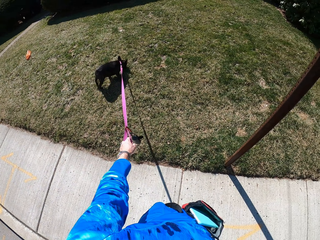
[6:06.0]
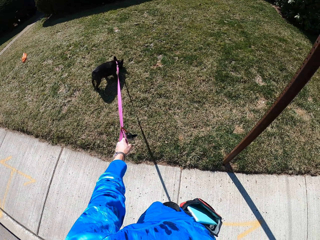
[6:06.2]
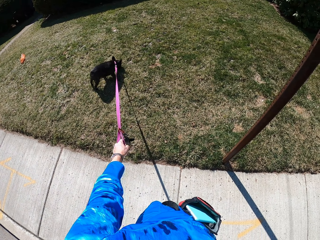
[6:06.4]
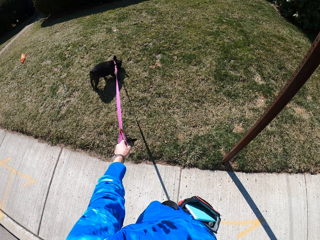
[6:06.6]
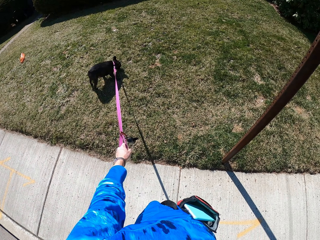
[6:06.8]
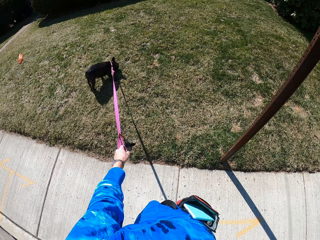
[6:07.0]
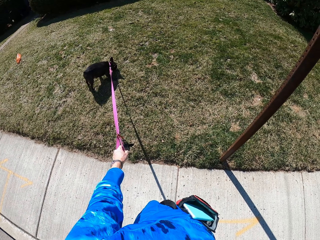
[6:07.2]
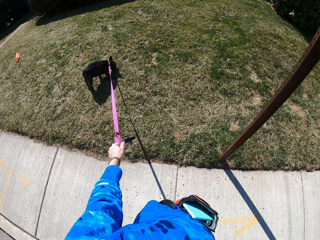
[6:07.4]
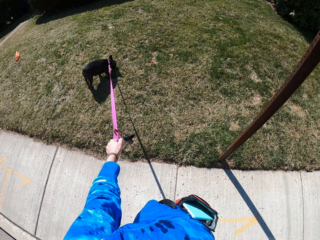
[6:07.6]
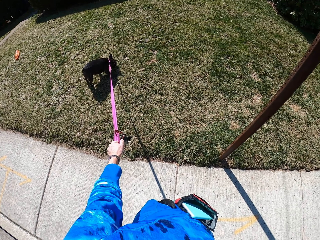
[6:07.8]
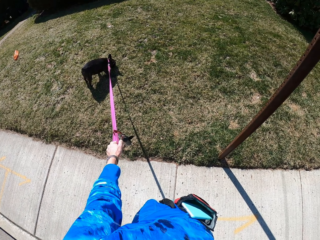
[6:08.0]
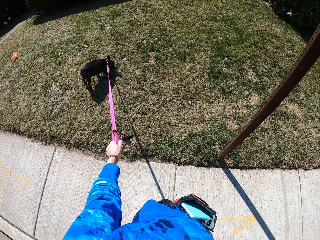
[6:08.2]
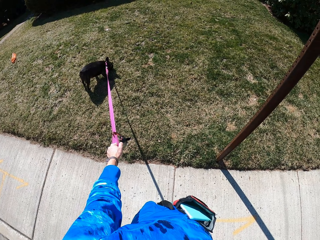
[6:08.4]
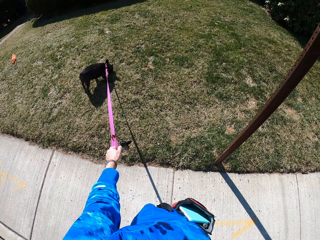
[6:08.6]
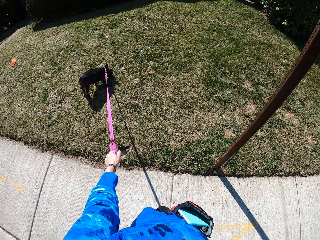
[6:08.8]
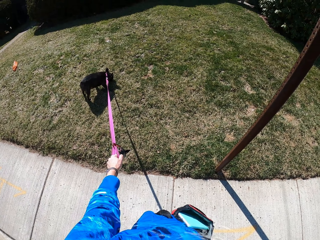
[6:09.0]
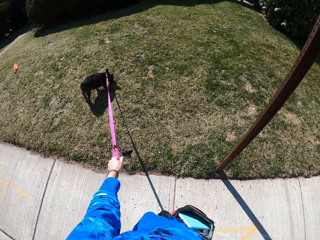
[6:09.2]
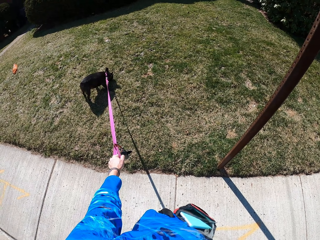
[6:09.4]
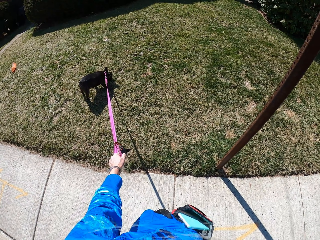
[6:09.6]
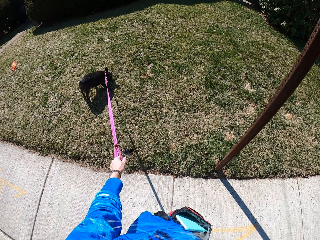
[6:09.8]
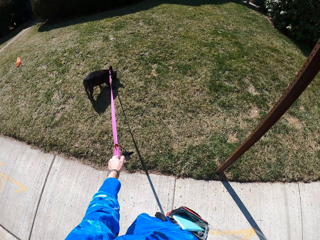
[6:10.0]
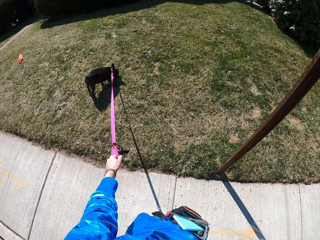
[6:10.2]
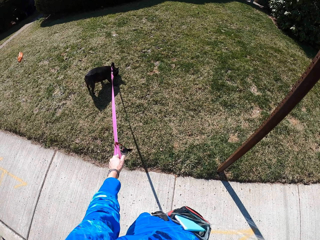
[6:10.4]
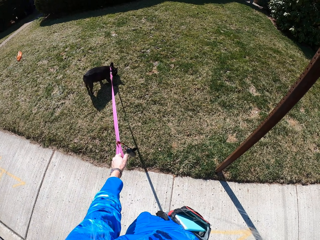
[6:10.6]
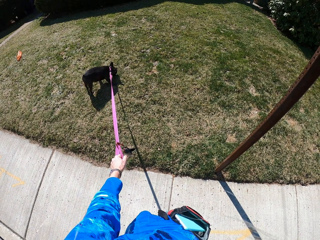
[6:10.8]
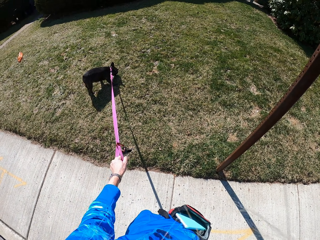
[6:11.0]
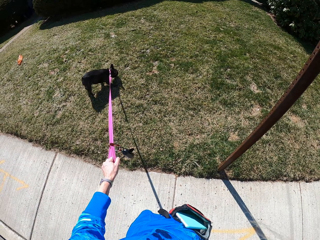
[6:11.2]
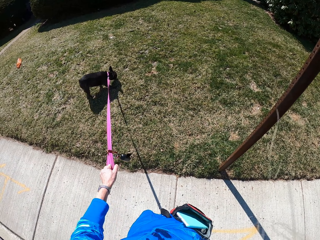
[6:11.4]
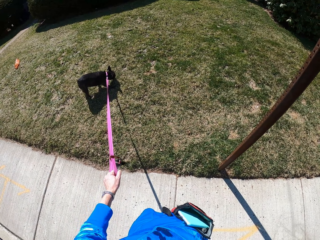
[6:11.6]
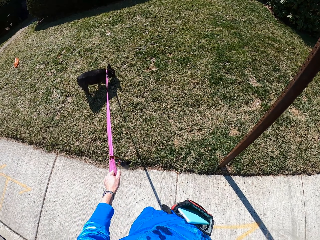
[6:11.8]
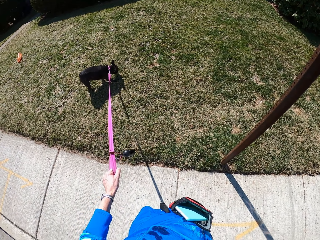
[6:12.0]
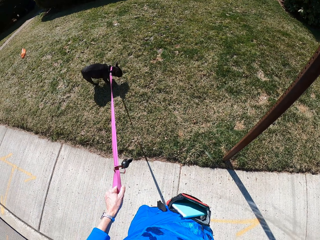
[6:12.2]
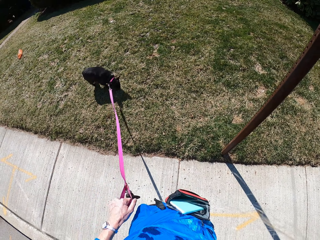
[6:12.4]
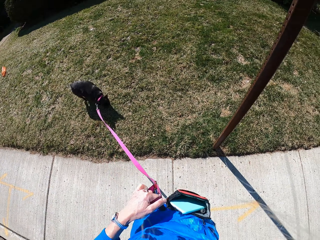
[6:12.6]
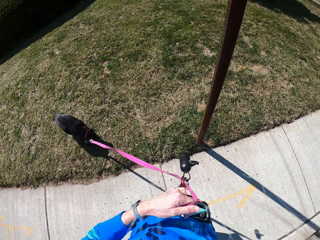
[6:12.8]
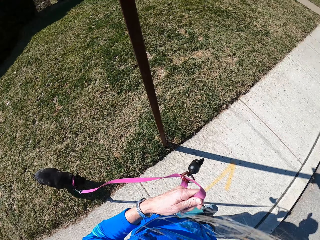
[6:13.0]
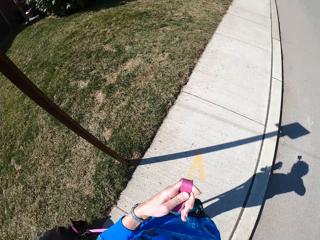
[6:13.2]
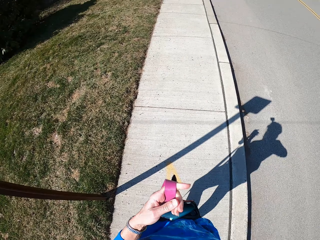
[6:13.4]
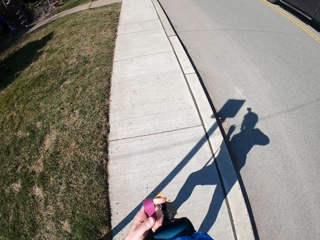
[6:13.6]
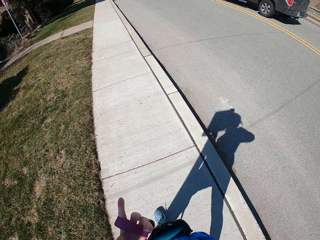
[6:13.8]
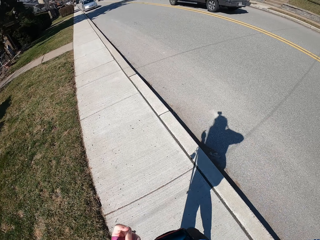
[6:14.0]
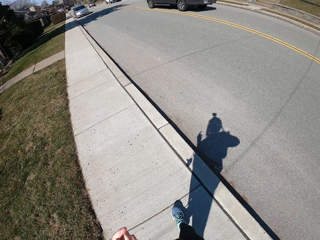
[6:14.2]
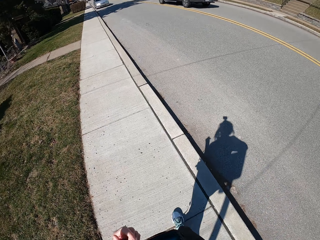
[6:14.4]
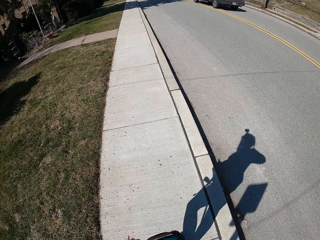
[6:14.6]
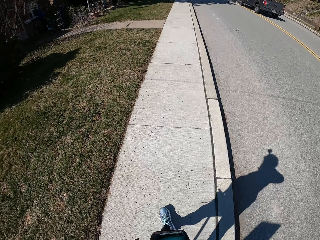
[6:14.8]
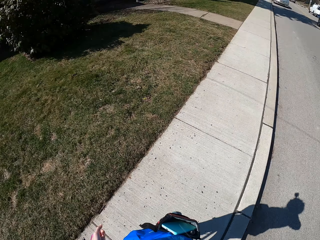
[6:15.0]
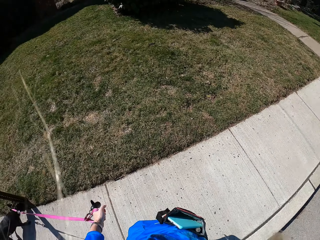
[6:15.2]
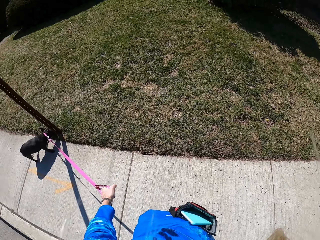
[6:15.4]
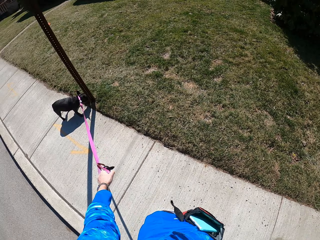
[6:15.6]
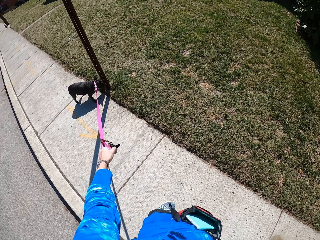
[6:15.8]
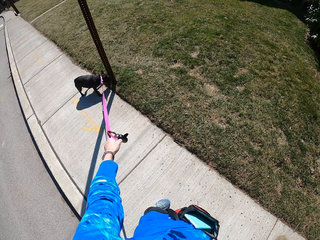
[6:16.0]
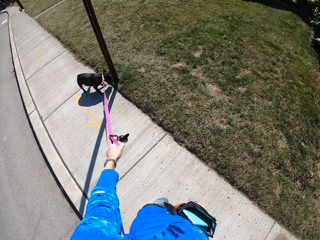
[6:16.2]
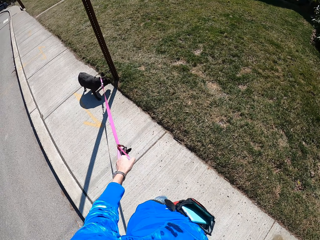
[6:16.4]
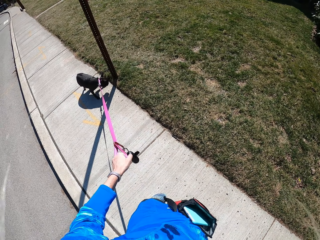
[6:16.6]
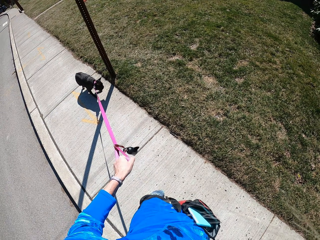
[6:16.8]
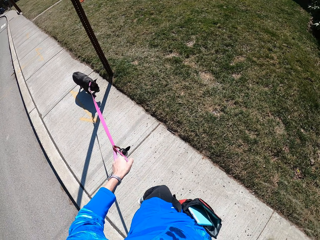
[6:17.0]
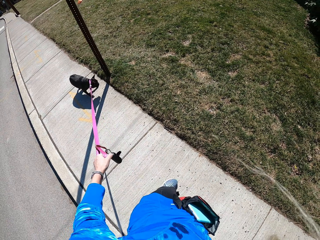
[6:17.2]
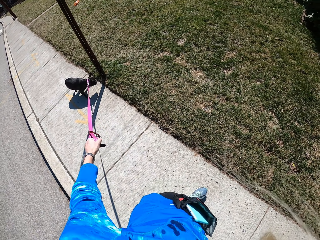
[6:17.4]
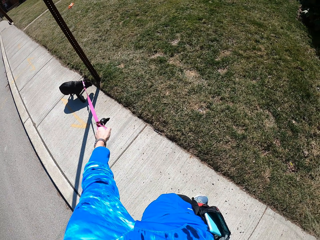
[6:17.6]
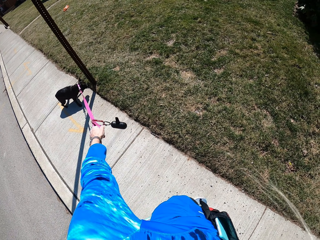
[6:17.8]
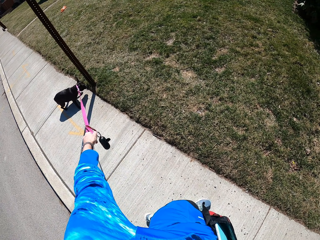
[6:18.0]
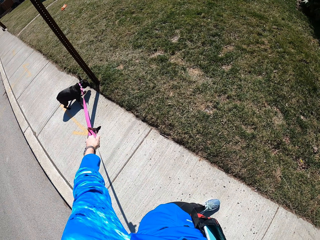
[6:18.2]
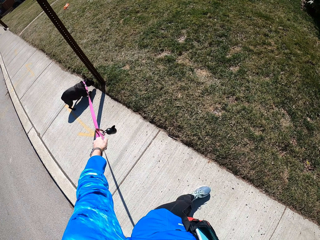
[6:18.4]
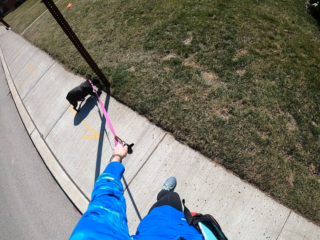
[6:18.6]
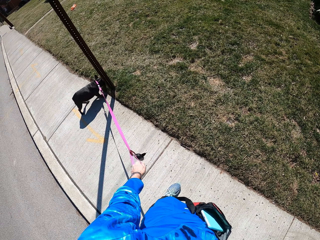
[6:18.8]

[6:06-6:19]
The camera wearer looks at the dog. They pull the dog with a leash. The dog walks towards the sidewalk. The camera wearer turns on the sidewalk and walks on the sidewalk. A grey pickup truck drives past the camera wearer. They turn to look at the dog. The dog sniffs around a pole. The camera wearer pulls on the dog's leash. The dog stumbles on the sidewalk. The camera wearer turns on the sidewalk. The dog walks towards a lawn.

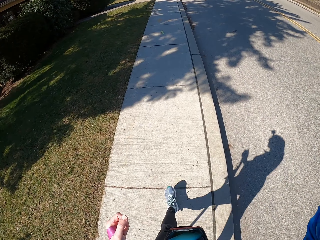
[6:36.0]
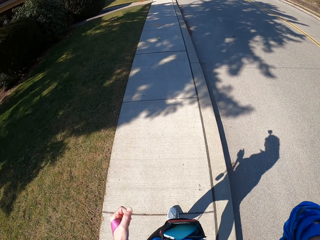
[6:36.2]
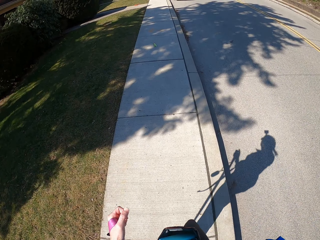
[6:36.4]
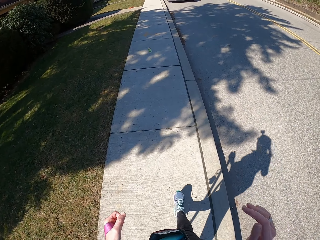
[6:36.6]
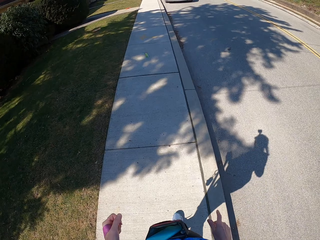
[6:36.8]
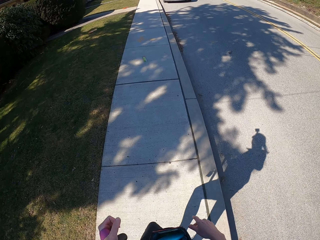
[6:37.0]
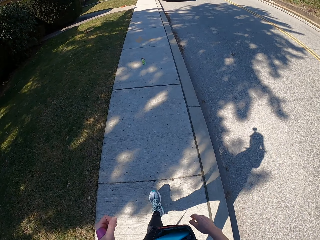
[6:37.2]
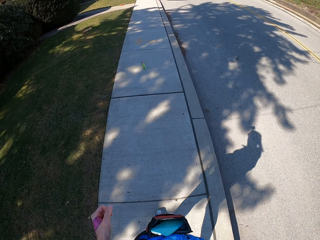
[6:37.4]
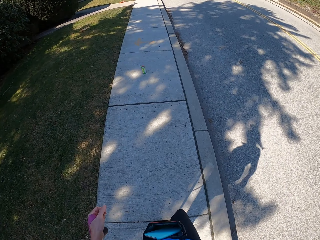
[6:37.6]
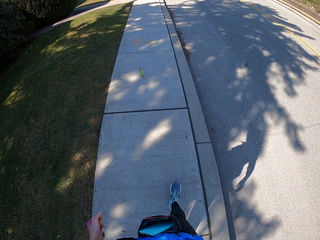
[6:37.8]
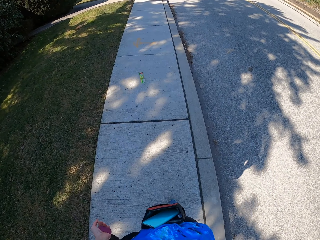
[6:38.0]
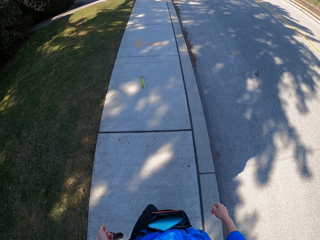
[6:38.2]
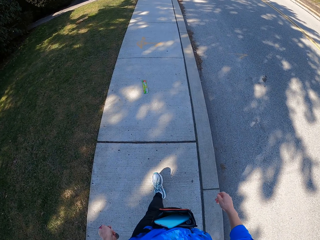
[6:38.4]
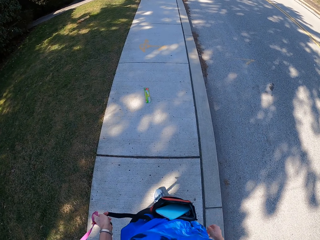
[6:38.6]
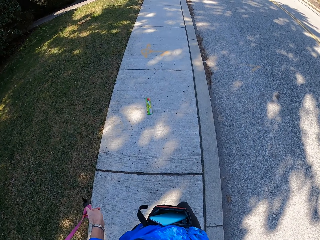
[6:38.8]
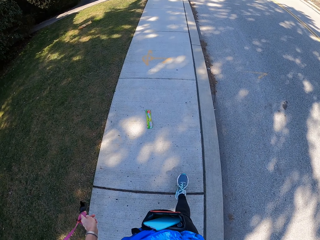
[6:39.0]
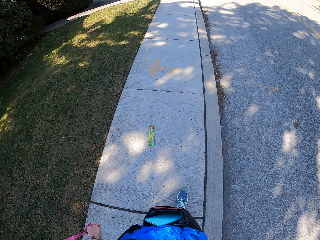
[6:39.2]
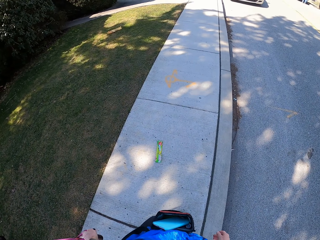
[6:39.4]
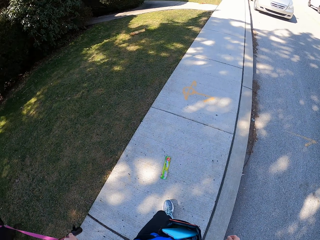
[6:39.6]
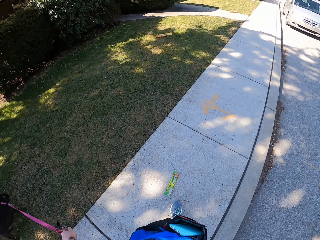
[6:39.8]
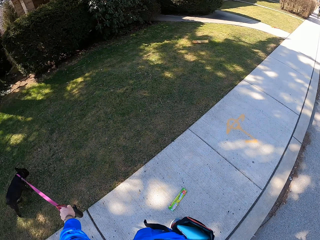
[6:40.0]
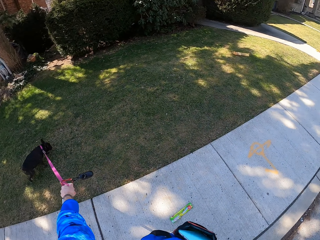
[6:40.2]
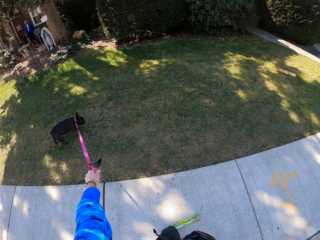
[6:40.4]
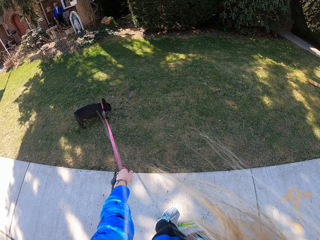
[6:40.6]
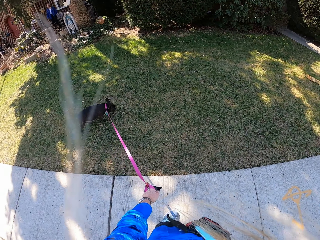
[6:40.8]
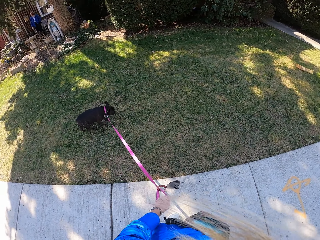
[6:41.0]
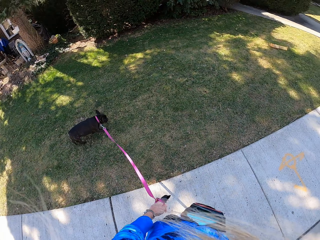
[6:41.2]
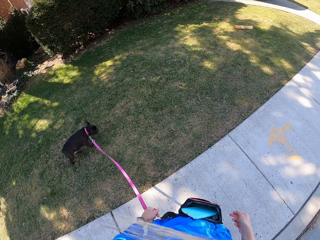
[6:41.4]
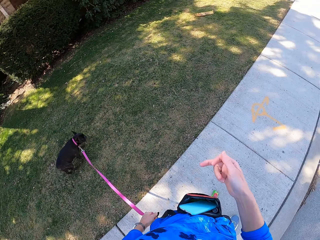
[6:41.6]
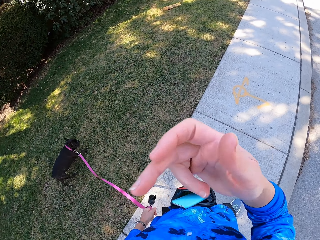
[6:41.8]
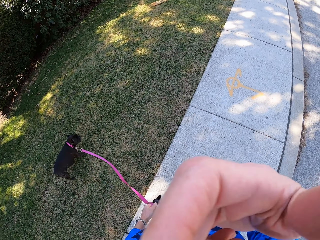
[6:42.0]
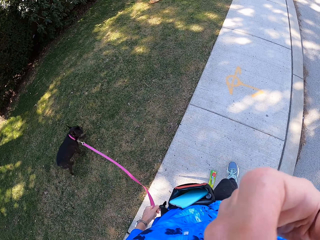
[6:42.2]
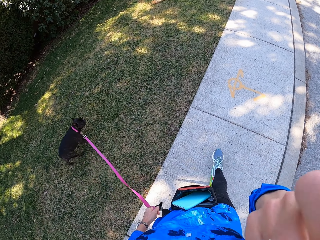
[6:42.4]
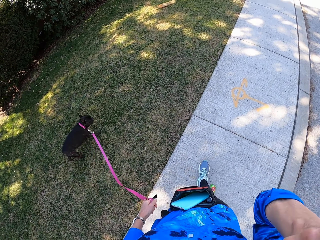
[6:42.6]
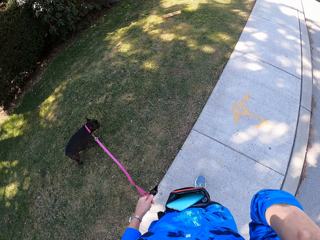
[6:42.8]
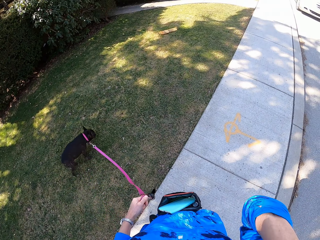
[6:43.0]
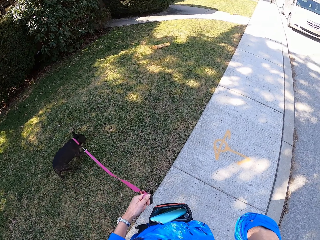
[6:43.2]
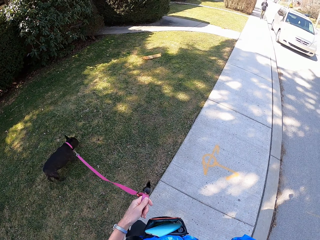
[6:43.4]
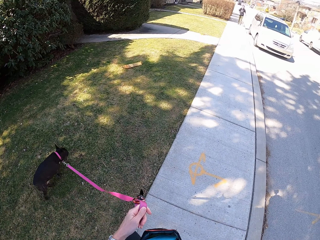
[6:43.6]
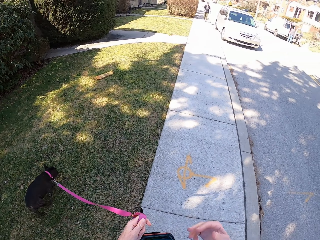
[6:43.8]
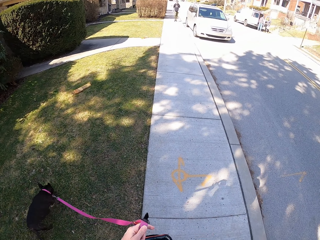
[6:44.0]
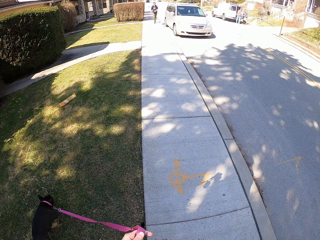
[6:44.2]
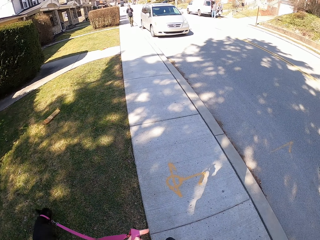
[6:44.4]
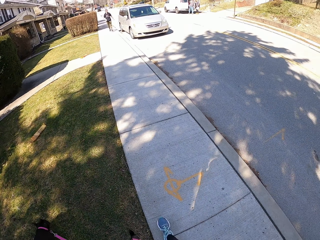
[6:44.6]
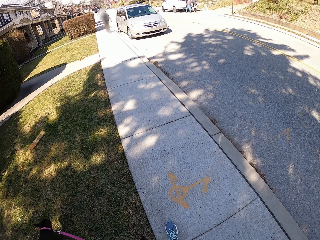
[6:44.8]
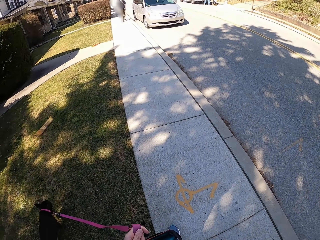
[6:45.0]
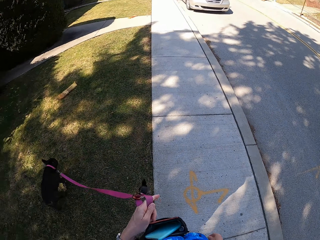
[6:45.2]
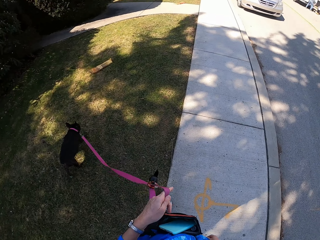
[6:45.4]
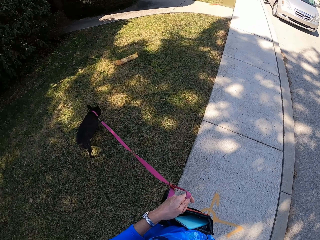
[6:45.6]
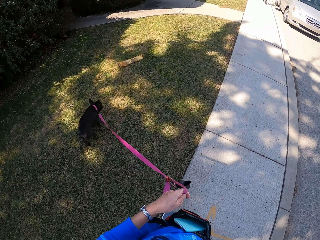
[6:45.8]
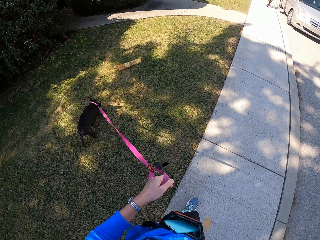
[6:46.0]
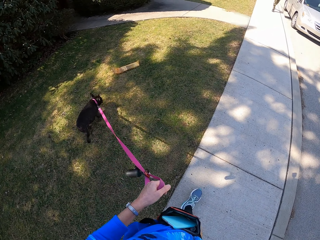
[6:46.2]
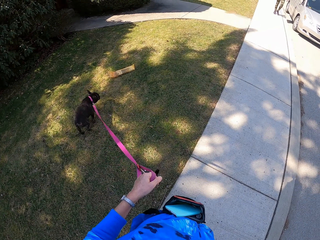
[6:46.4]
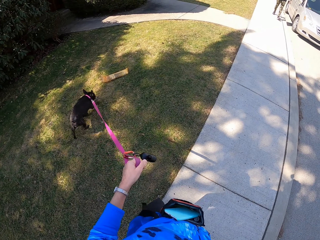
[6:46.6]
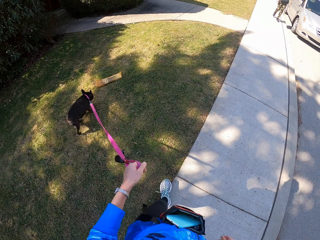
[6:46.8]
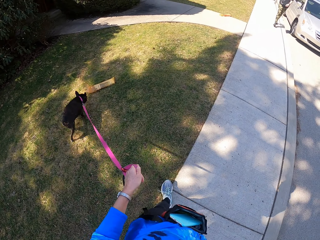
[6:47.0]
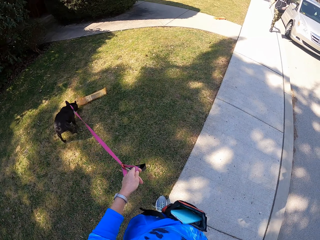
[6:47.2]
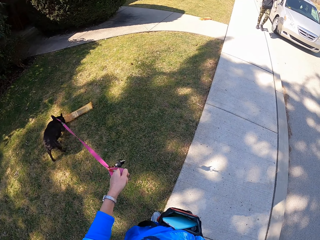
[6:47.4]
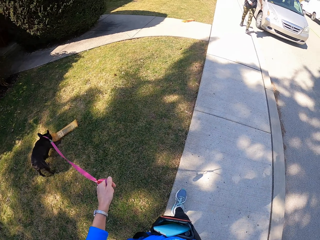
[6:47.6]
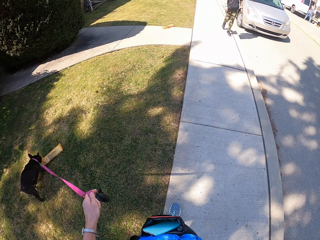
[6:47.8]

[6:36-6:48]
The camera wearer walks on the pavement. They lower their right hand. They look at a piece of paper wrap on a sidewalk. They turn to look at the dog. The dog walks on a lawn. The camera wearer looks around. They stand on the sidewalk. They pull the dog leash. They lift up their hand. They push away hair on their face. They walk on the sidewalk. They look around a street. They walk the dog. A person walks towards a van. The dog walks towards a piece of paper on the lawn. Another person bends down. A third person walks on the sidewalk towards the camera wearer. The camera wearer walks on the pavement. The dog sniffs at the piece of paper on the lawn.
